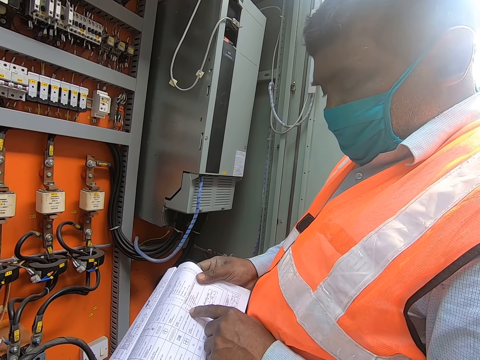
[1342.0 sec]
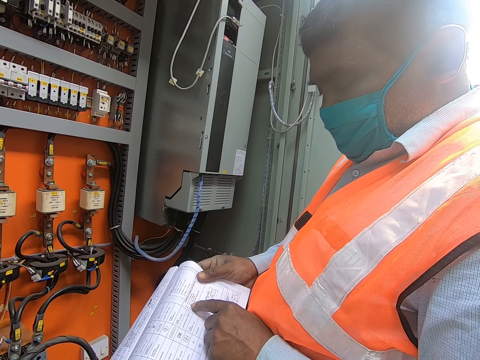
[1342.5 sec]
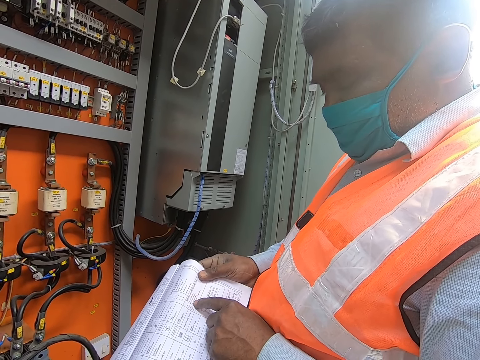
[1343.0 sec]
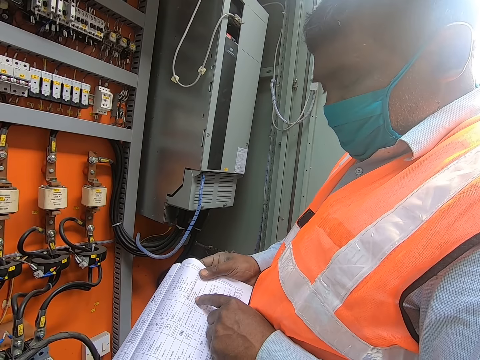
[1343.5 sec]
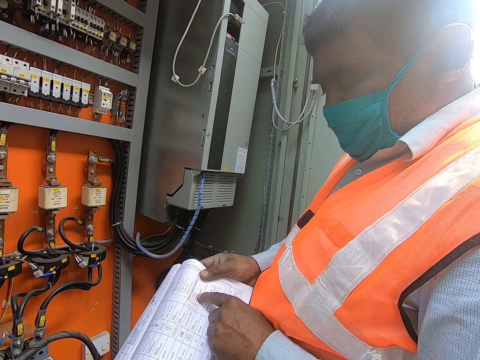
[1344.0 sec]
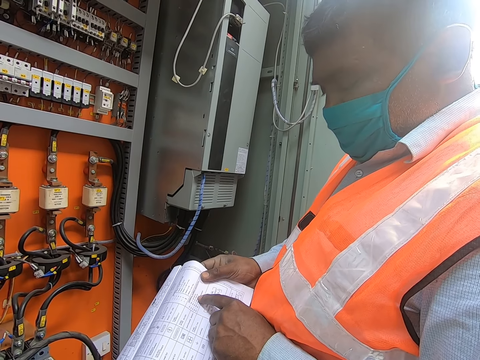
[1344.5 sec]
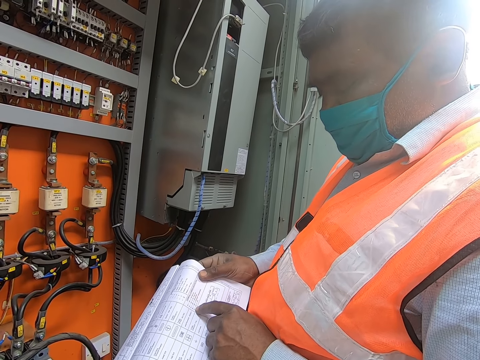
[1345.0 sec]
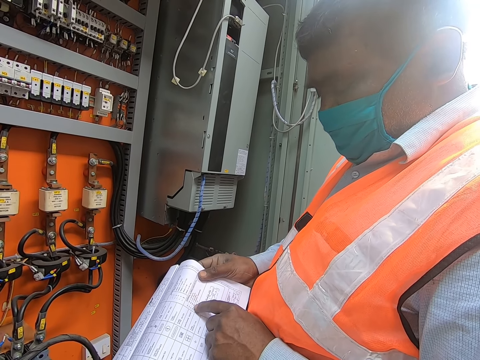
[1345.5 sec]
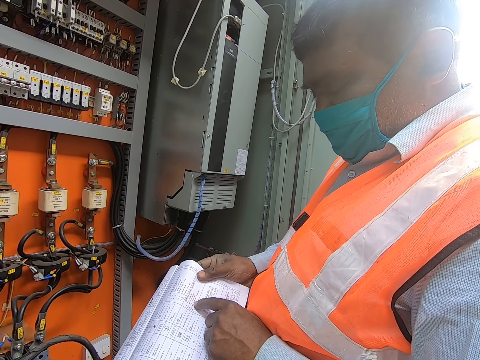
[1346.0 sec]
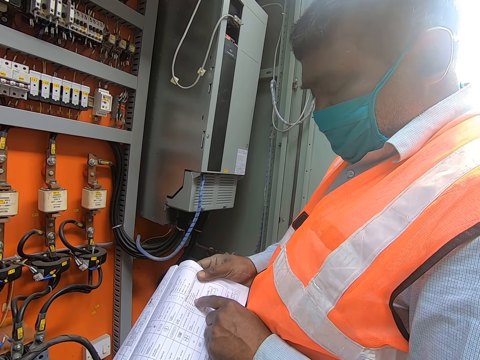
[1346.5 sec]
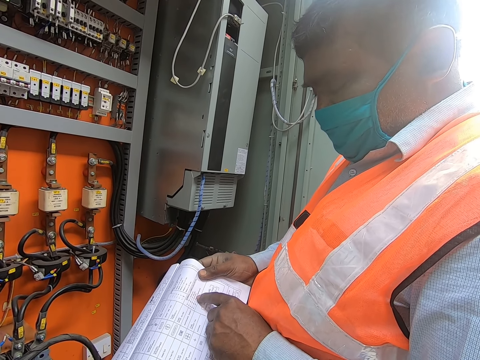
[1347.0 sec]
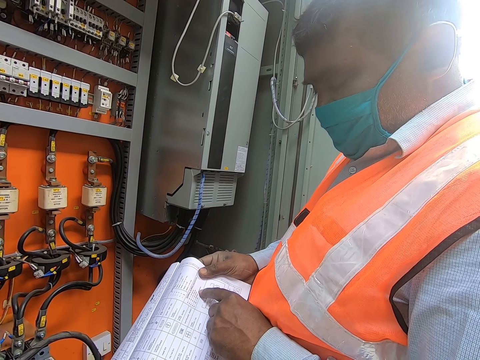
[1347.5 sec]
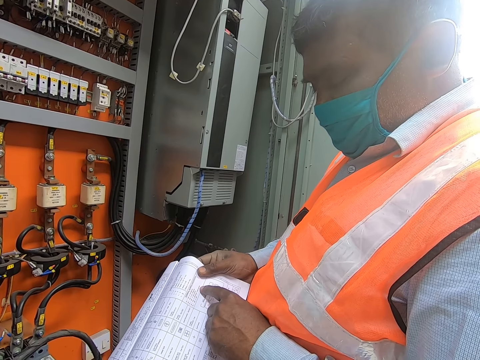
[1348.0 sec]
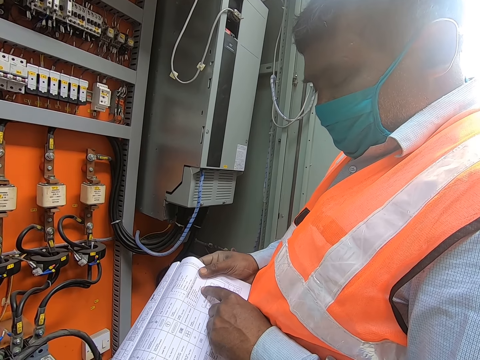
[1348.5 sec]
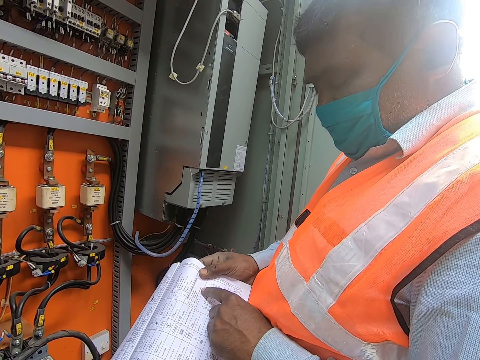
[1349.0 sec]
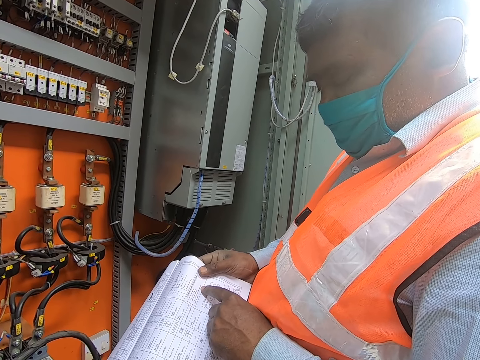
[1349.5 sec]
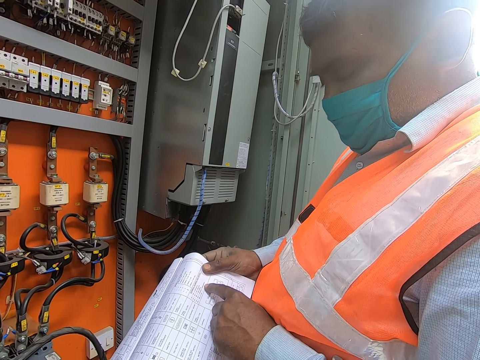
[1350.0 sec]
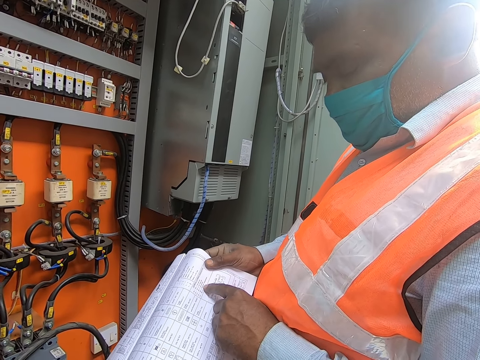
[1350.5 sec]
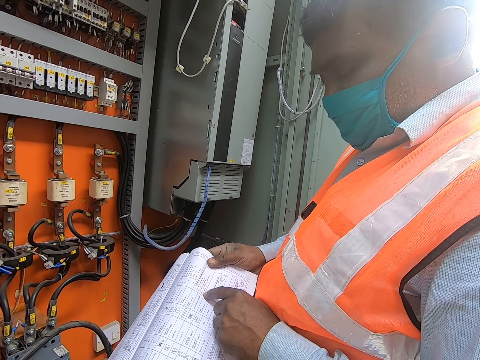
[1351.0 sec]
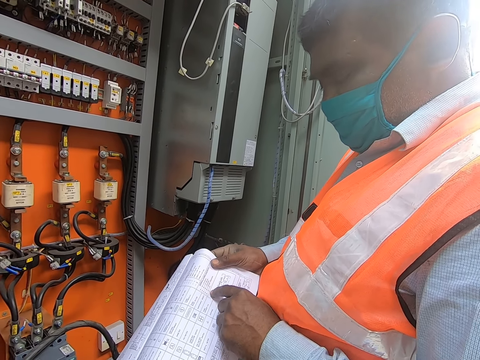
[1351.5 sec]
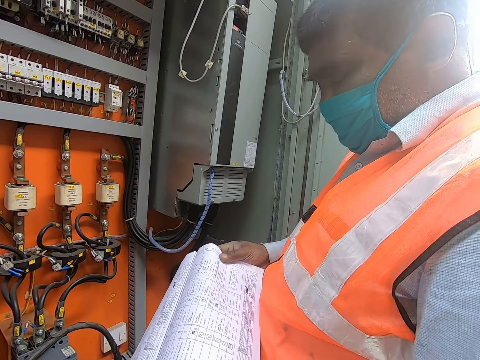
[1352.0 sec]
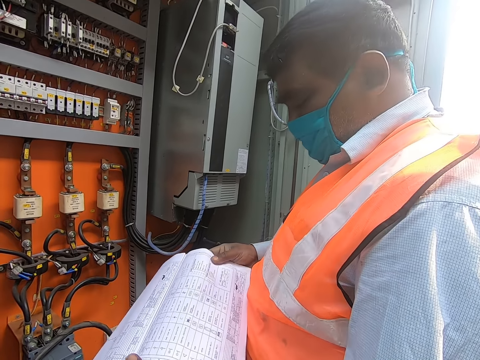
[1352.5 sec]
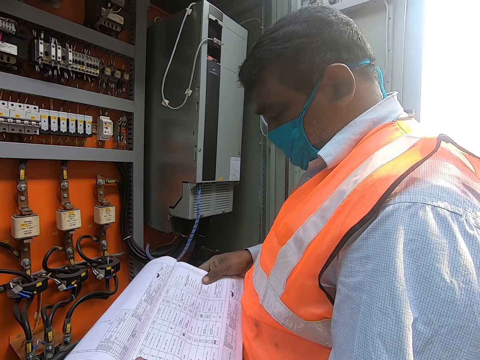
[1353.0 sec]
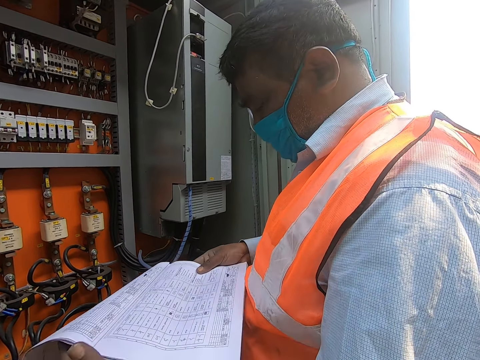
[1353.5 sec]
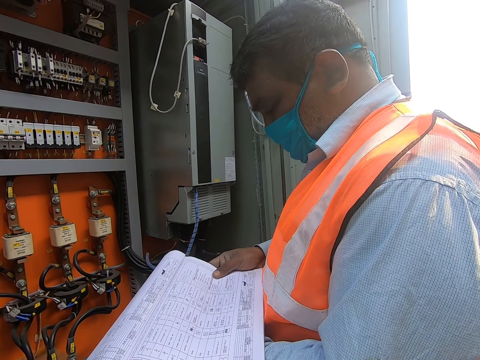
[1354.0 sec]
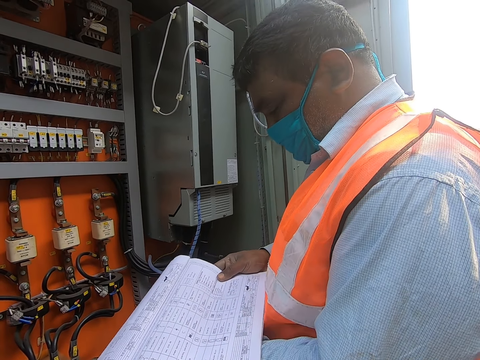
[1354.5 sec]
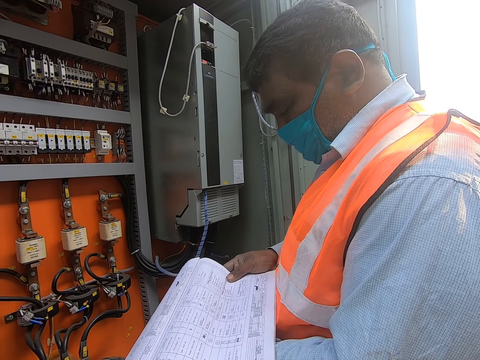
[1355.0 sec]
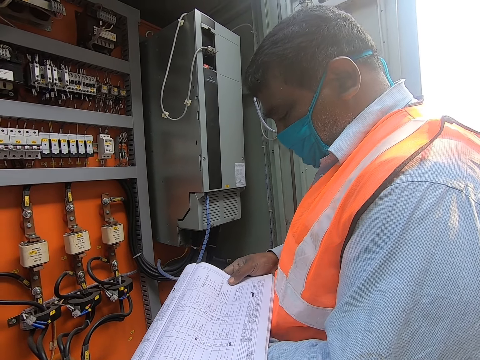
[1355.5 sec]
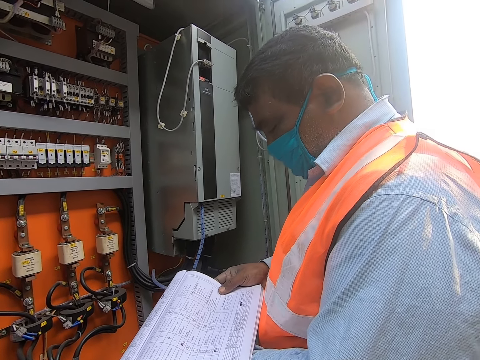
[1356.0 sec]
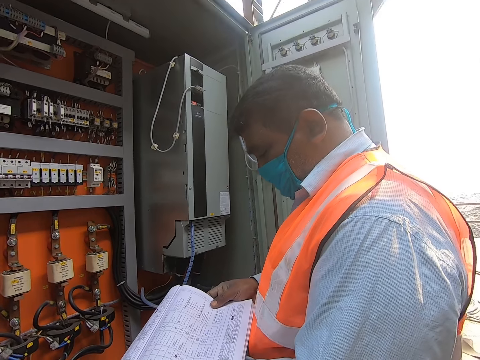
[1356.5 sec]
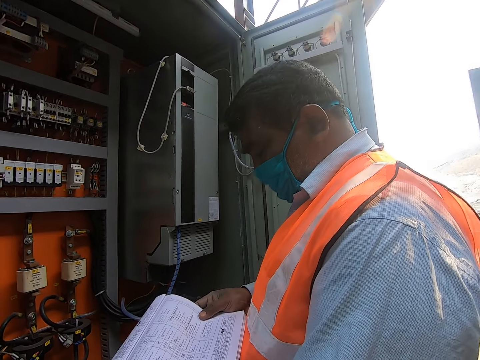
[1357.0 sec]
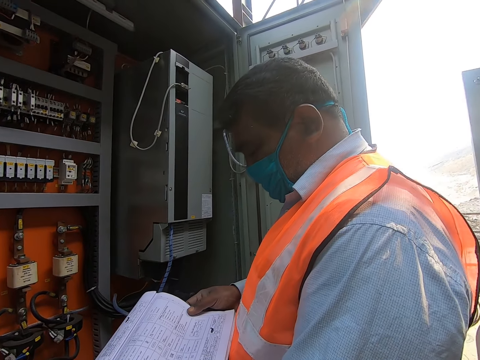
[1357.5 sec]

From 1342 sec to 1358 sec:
A man reads from the paper. The camera wearer talks with the man. The man holds the manual with his hands.

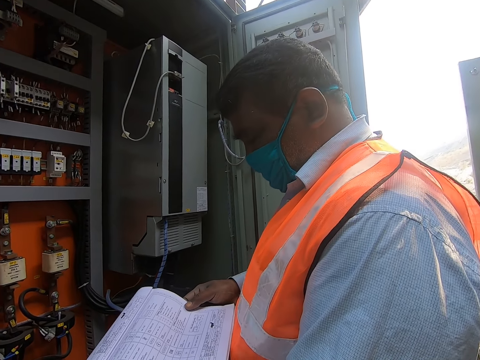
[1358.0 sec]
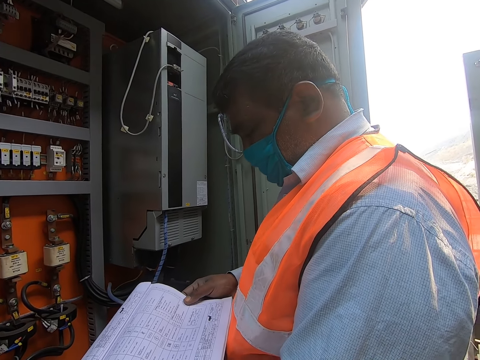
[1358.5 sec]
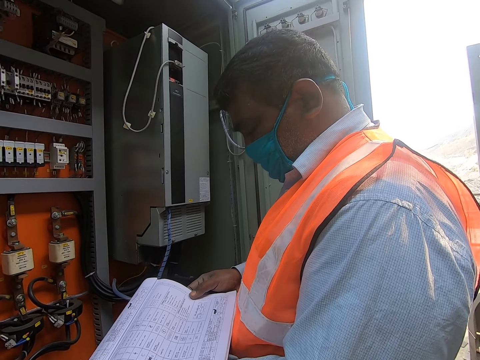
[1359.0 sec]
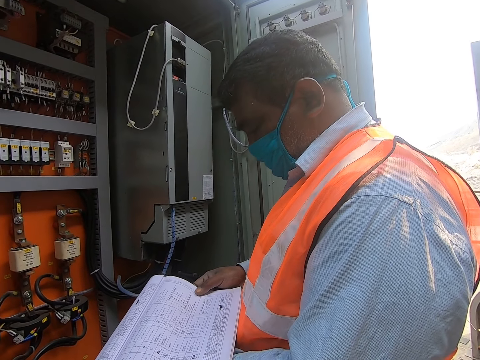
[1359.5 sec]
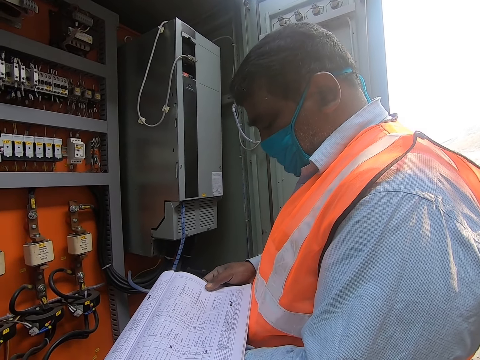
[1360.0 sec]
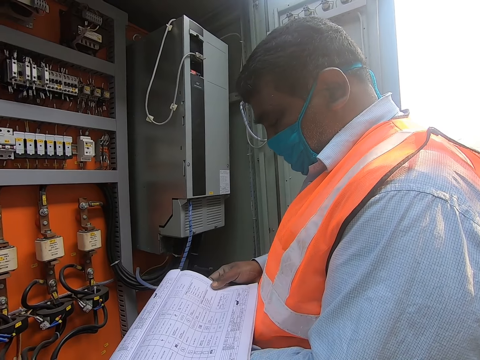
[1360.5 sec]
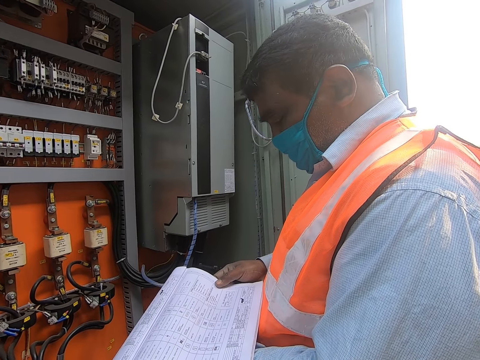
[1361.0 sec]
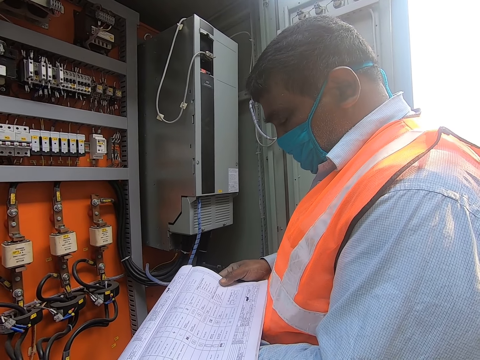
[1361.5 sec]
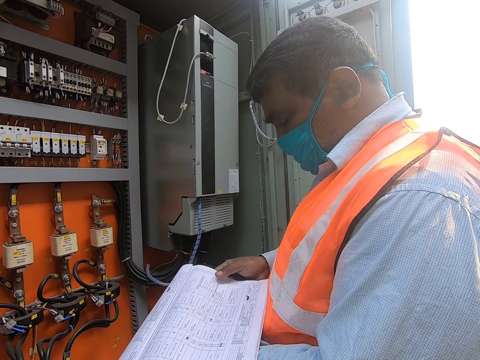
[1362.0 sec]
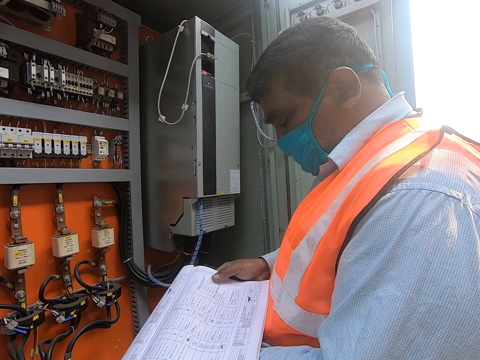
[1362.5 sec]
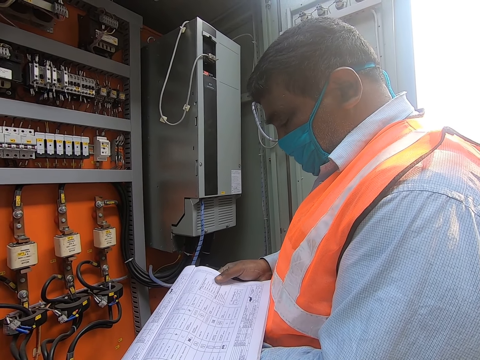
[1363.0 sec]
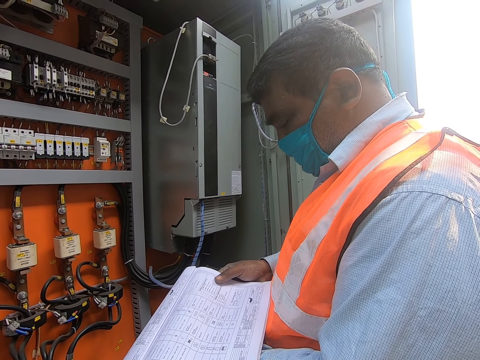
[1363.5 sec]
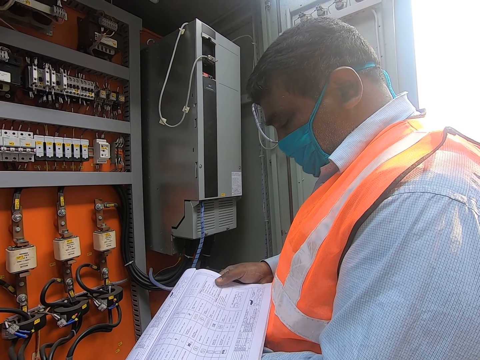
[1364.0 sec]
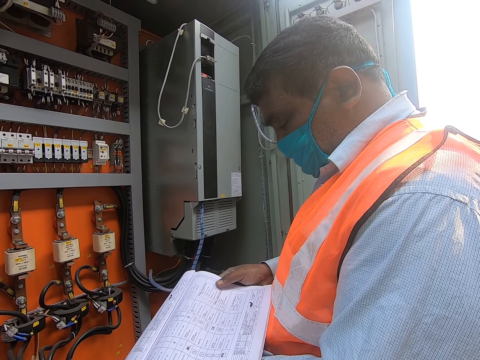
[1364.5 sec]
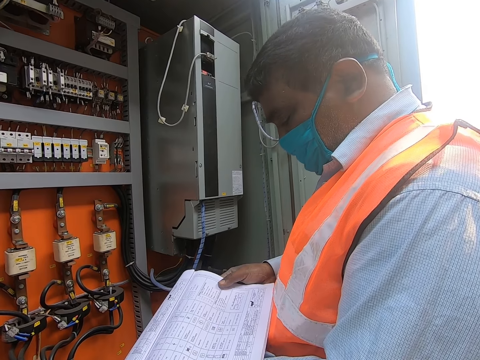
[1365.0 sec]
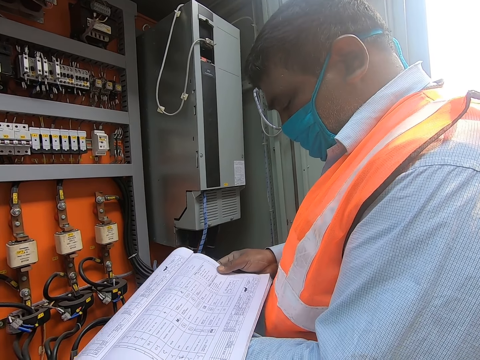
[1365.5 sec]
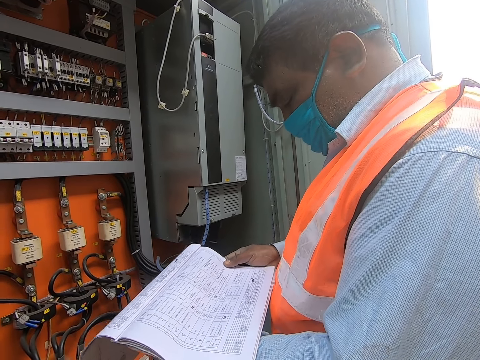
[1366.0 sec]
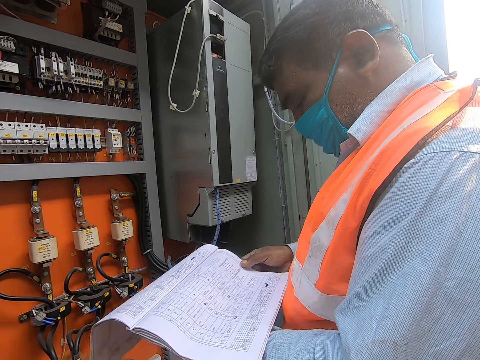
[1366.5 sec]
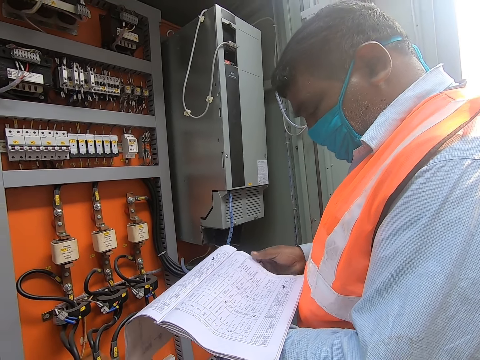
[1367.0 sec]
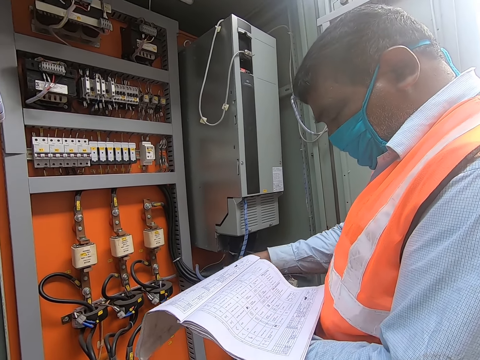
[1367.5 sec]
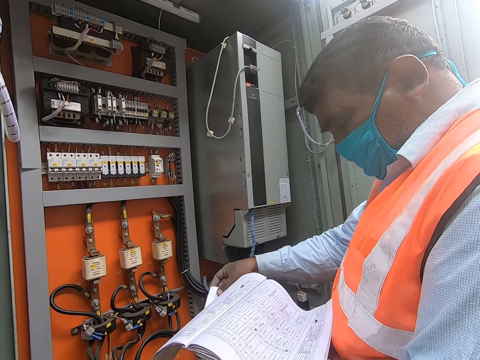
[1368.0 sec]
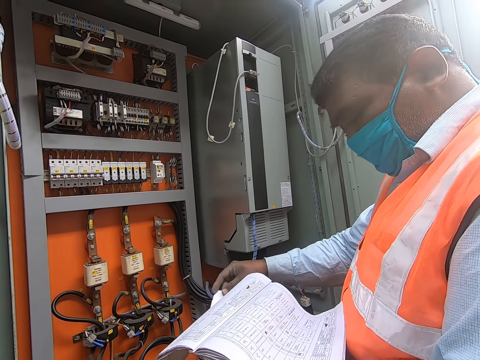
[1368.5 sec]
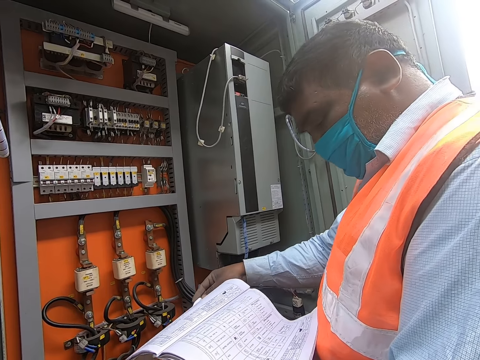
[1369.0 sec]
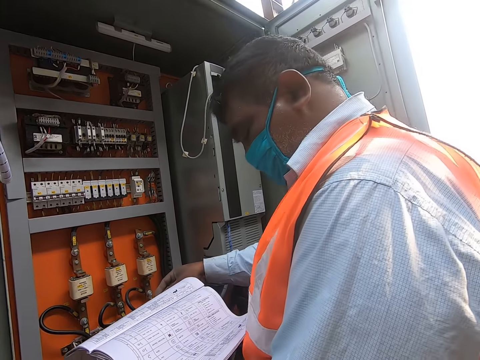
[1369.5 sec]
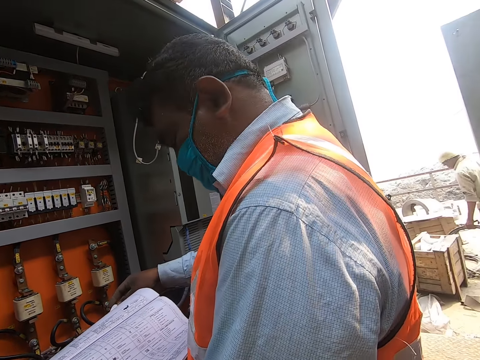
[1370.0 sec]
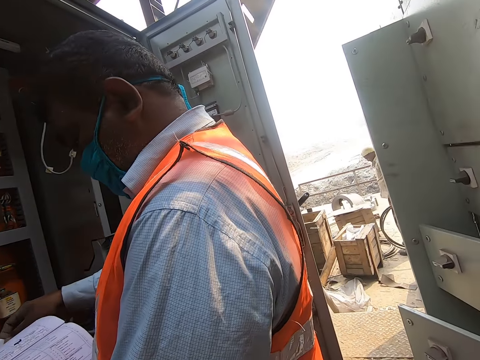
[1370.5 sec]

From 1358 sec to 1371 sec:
The camera wearer talks with a man. The man reads from the paper. The man moves his hand.
